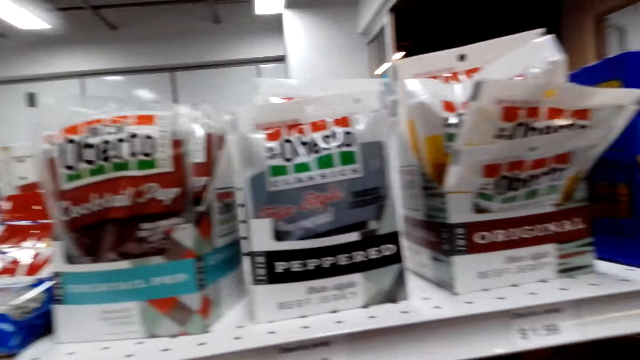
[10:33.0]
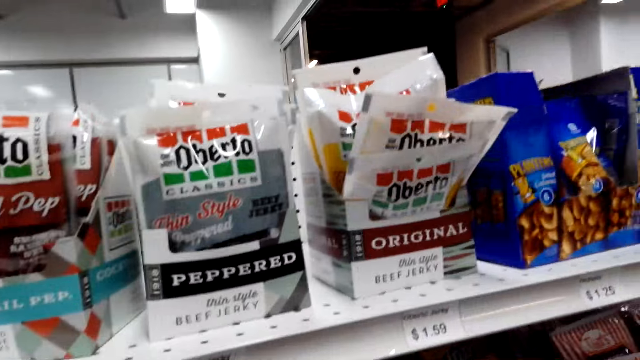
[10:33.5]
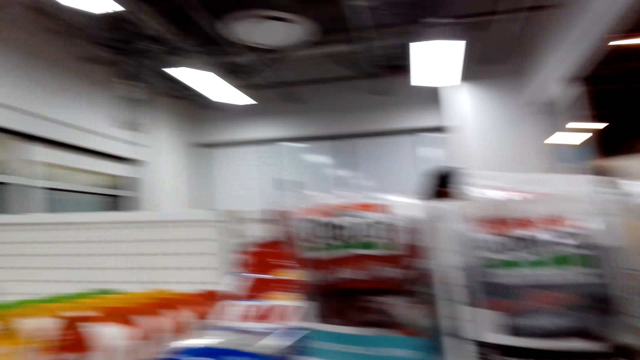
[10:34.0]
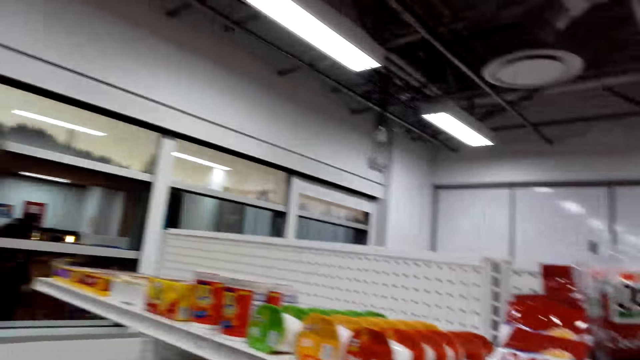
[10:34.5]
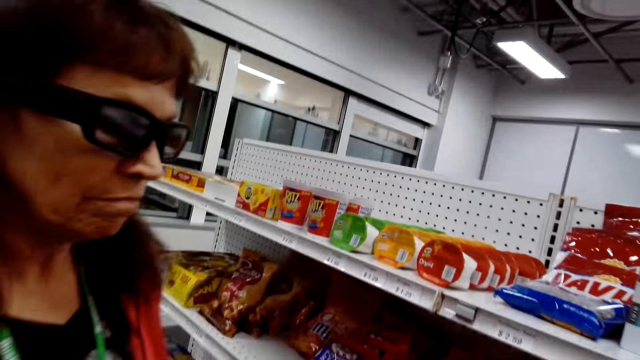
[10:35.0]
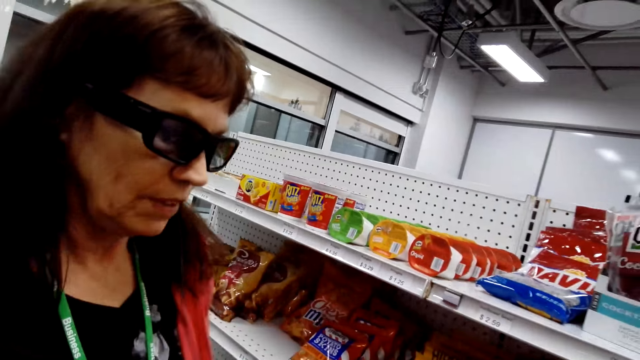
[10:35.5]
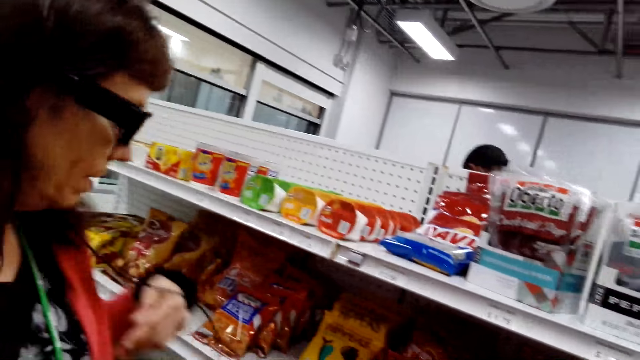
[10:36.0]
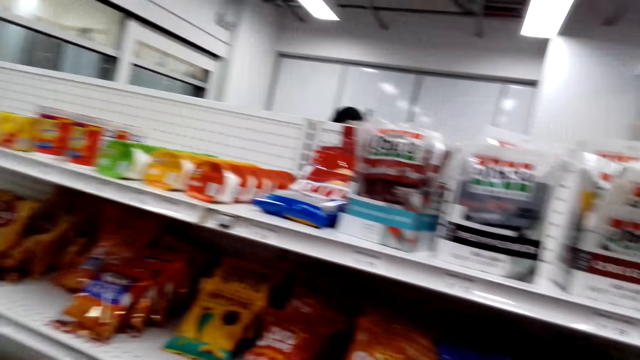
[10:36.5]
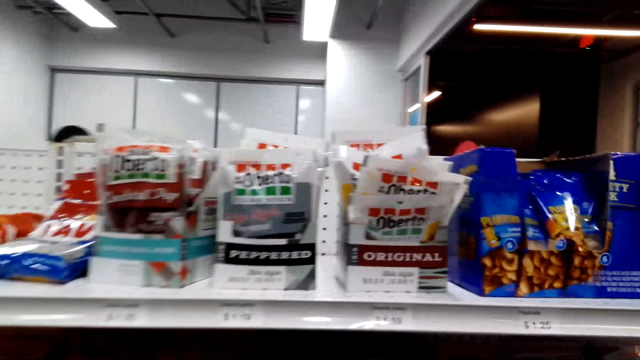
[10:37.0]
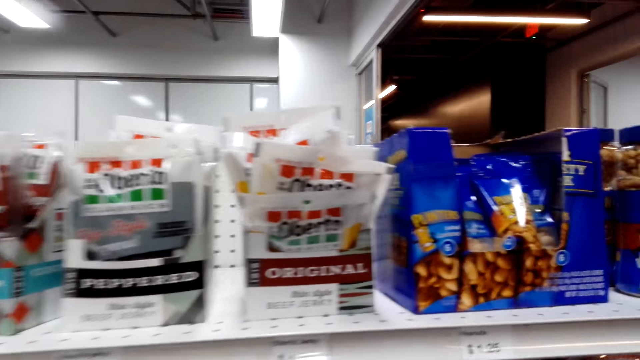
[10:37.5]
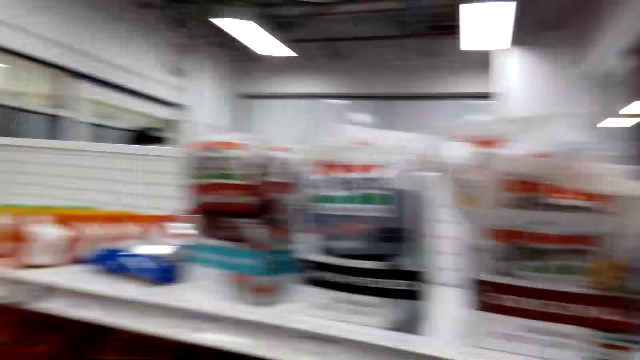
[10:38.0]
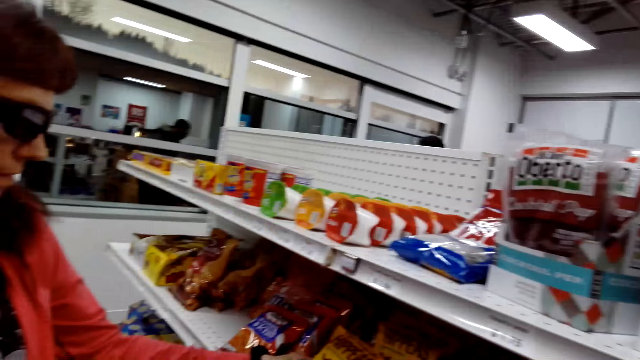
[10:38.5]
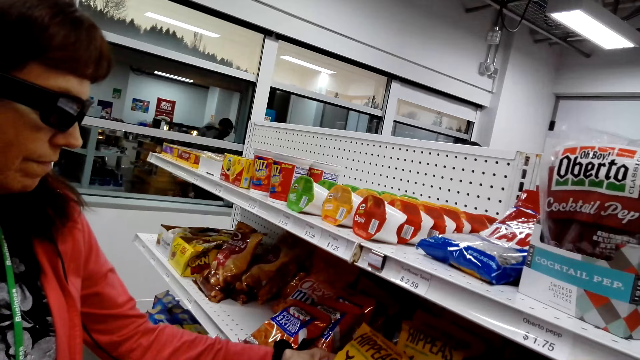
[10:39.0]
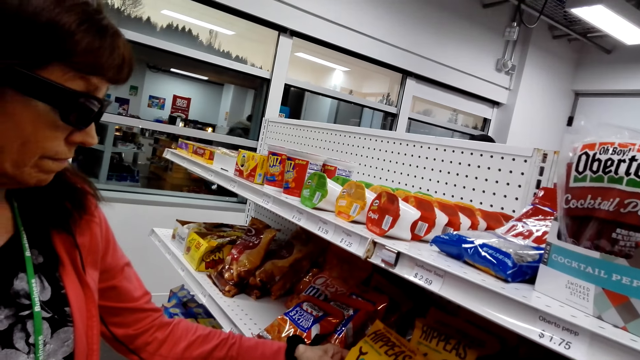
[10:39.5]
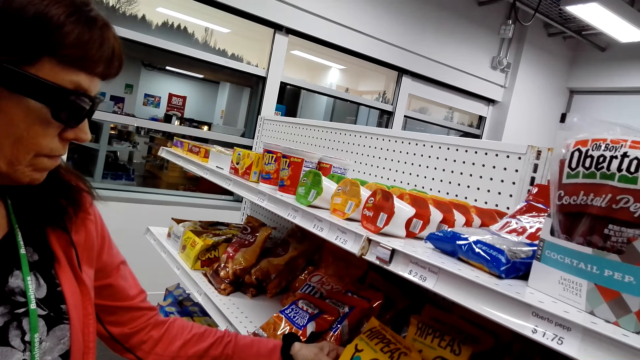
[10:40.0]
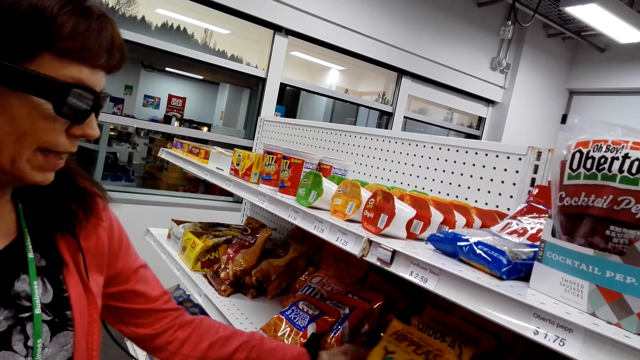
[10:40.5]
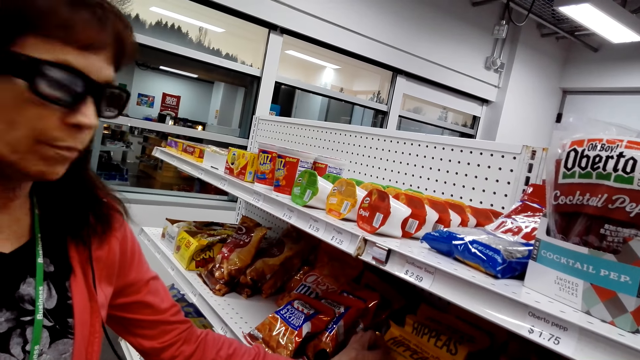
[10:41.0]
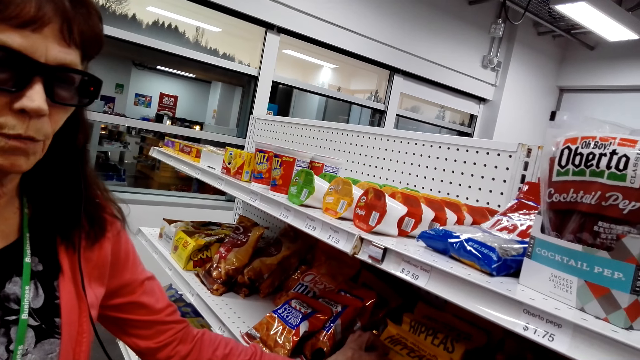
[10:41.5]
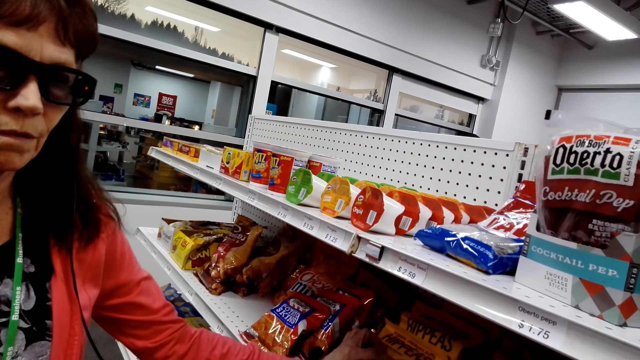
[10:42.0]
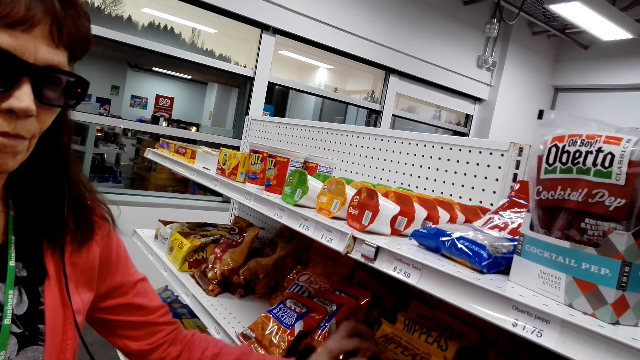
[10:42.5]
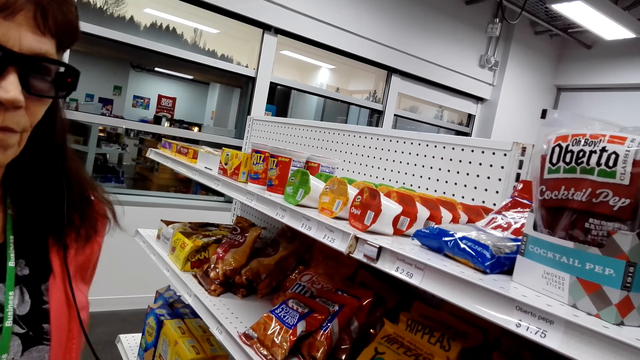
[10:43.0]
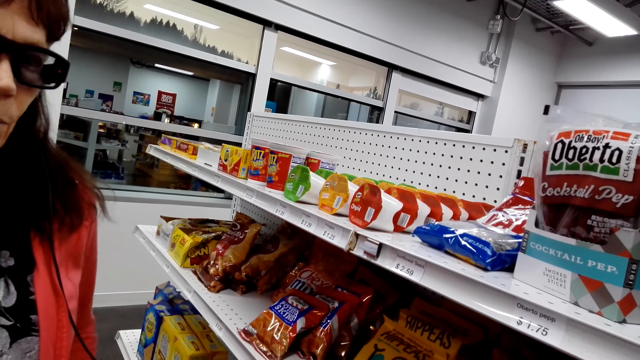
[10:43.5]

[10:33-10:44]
A person stares at something. The camera wearer looks around.

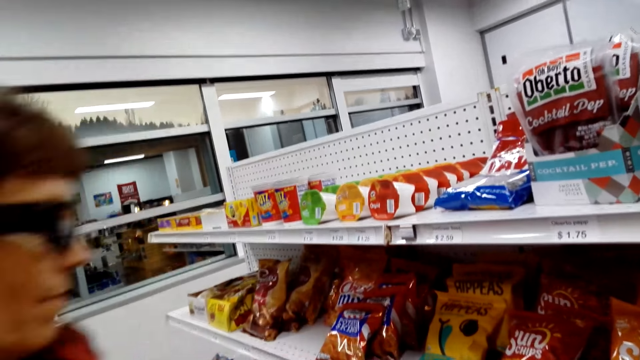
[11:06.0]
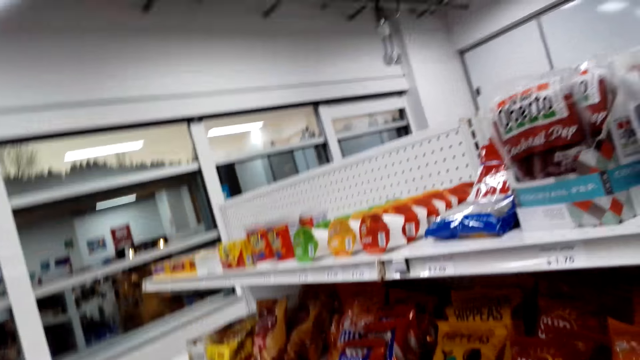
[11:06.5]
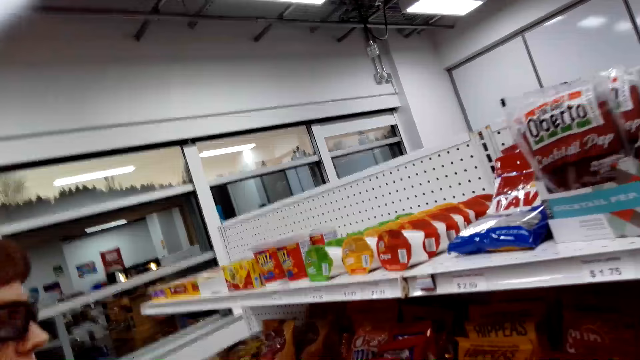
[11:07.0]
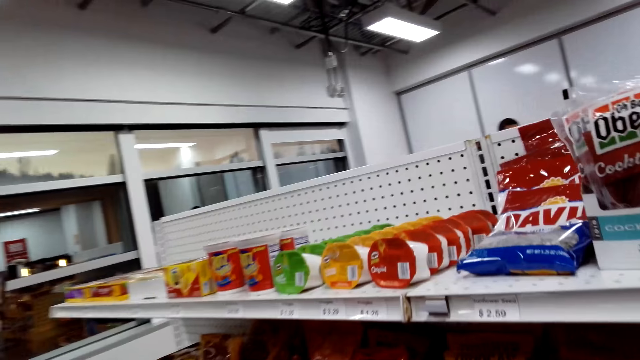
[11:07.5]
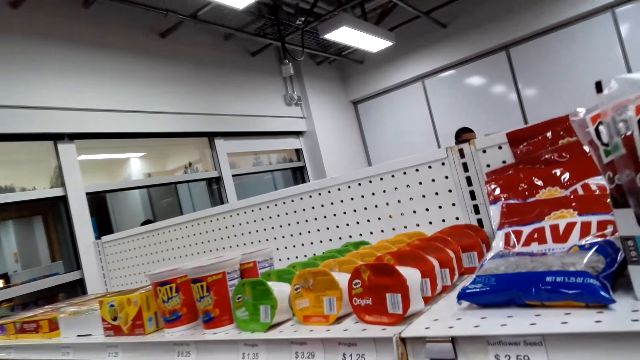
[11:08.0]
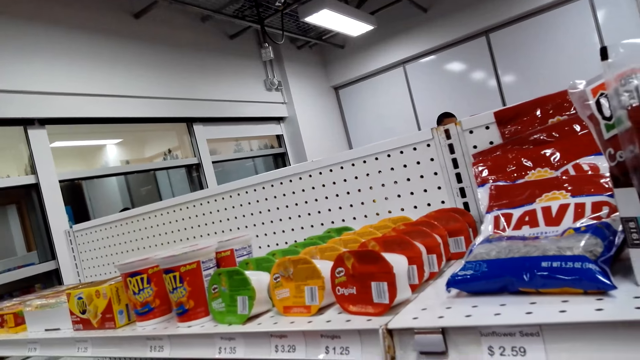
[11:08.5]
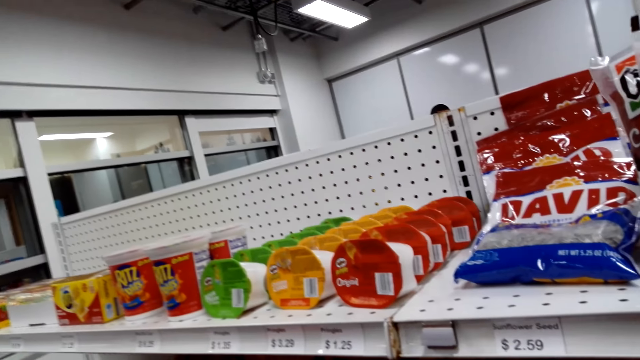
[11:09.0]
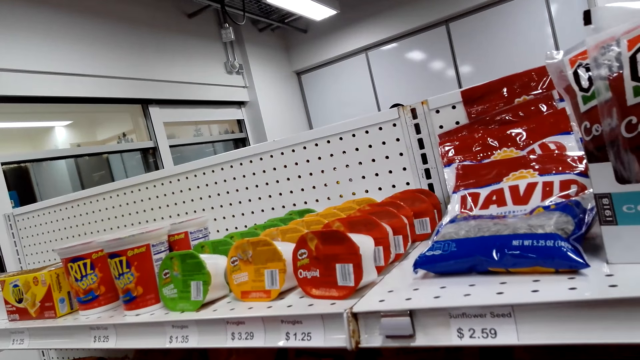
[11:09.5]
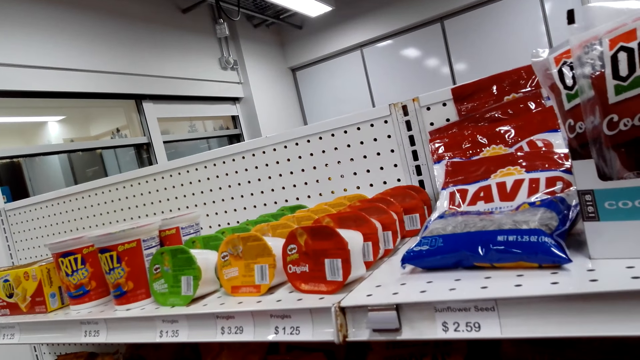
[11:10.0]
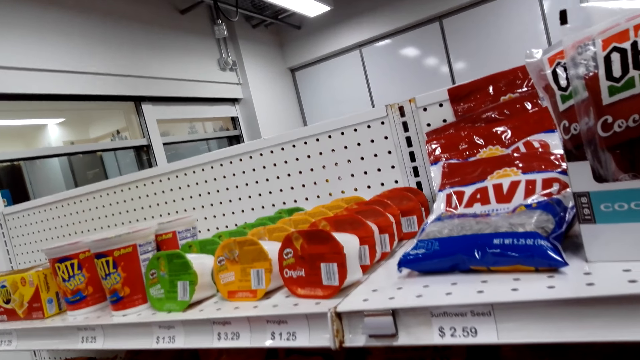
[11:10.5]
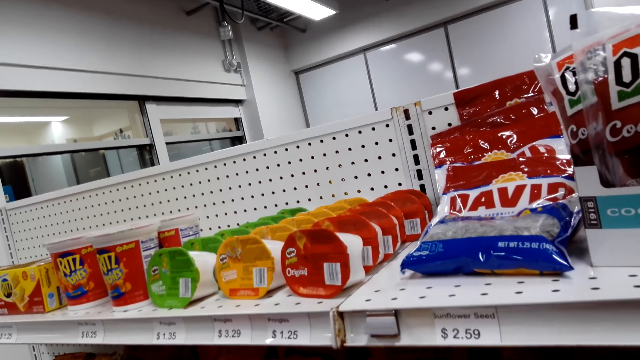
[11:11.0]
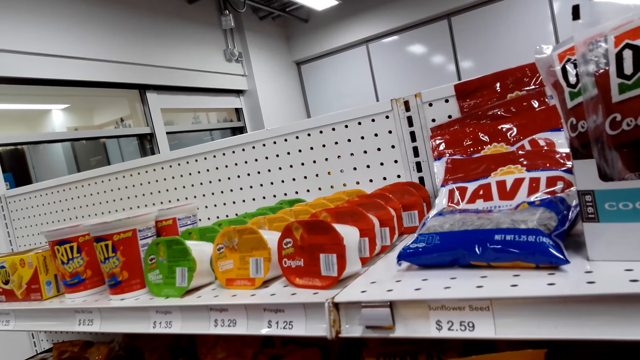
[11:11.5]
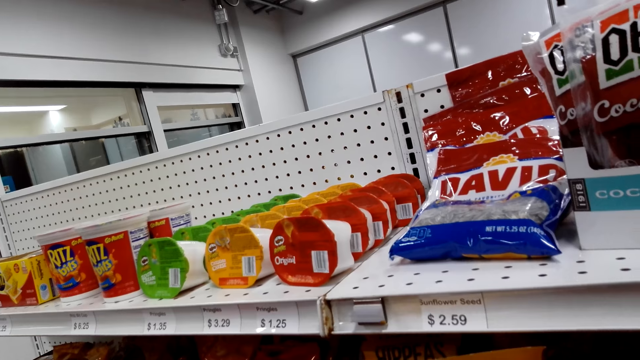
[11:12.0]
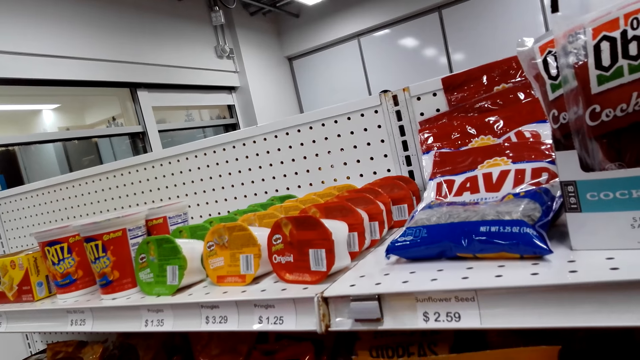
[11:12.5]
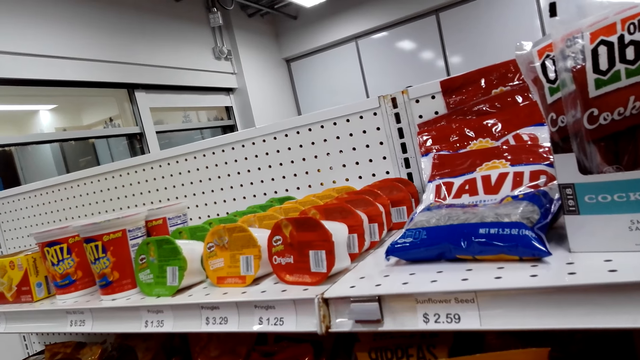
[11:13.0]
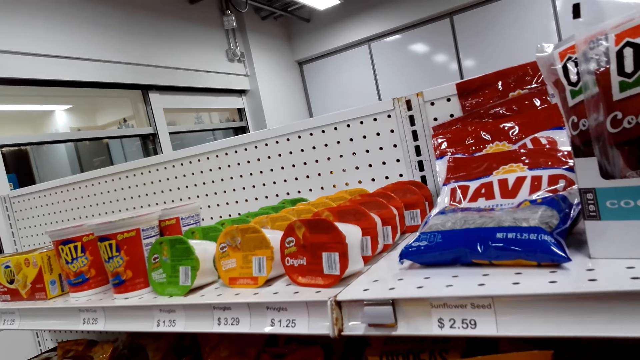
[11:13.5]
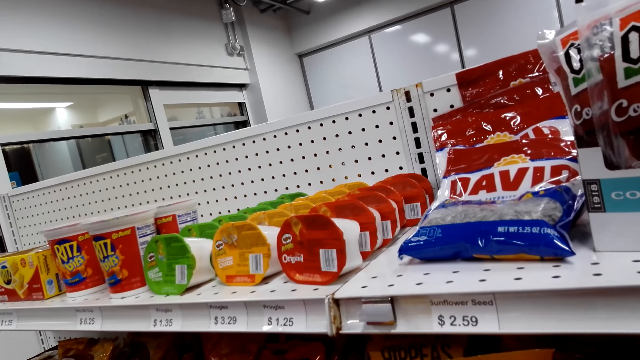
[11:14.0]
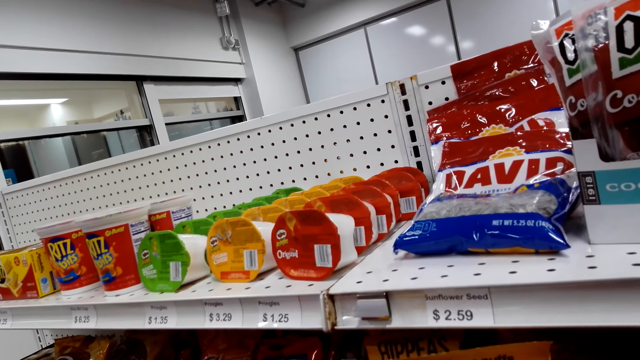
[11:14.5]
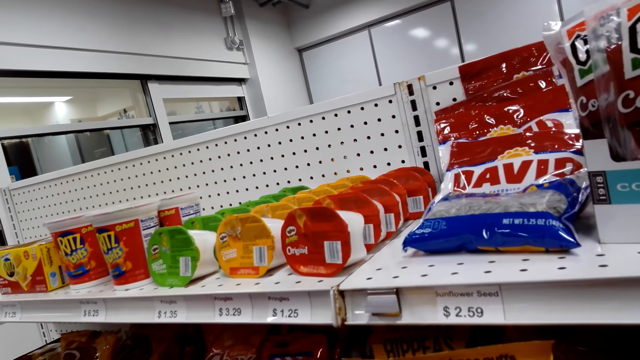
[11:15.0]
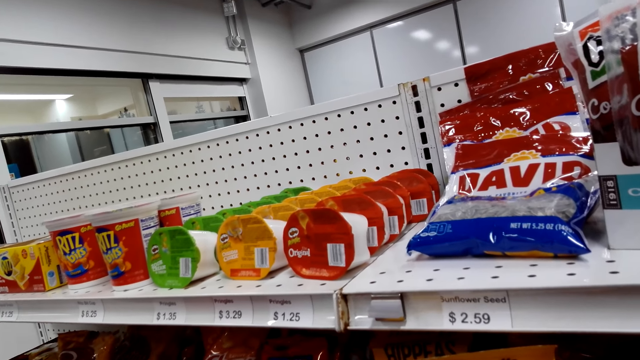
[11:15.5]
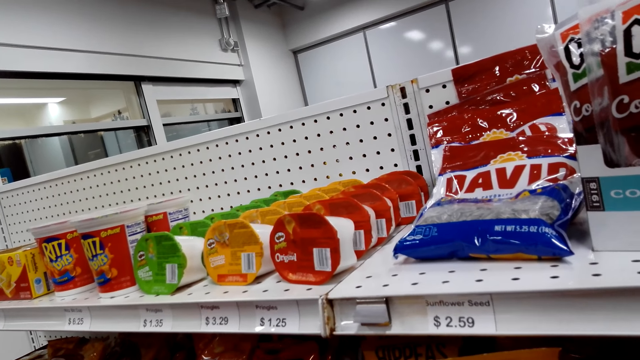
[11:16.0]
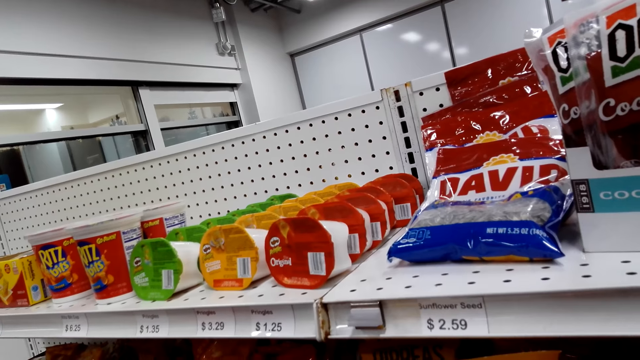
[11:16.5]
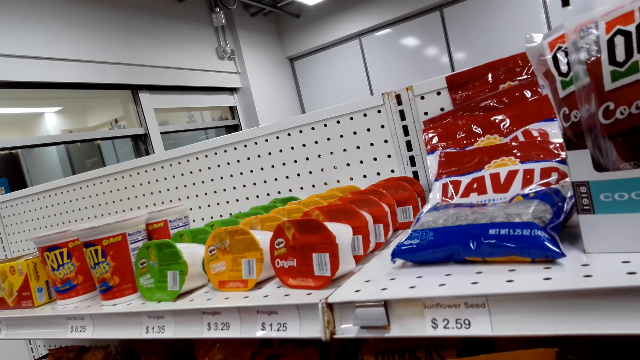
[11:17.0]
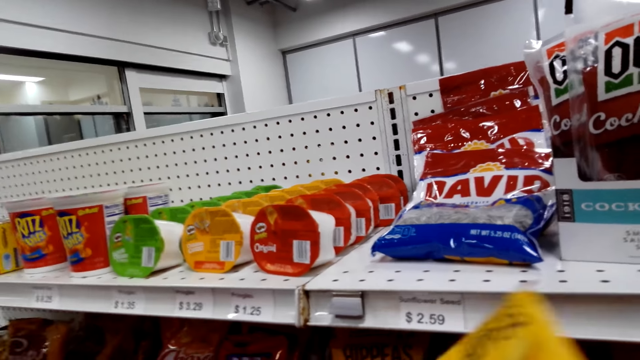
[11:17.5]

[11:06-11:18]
A person touches the Hippeas.
